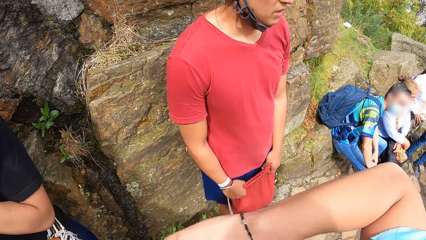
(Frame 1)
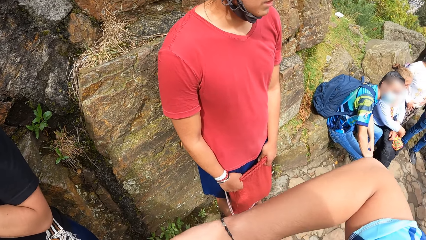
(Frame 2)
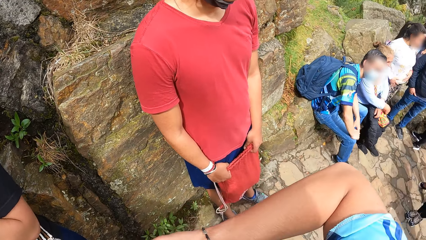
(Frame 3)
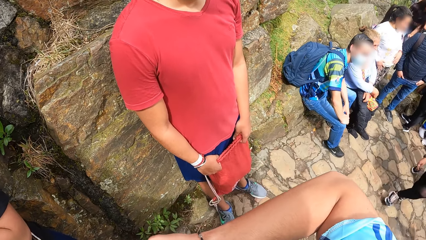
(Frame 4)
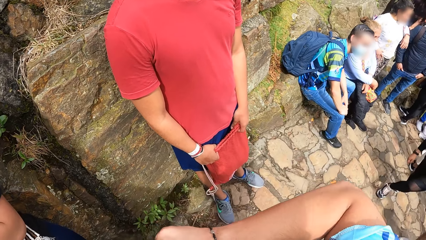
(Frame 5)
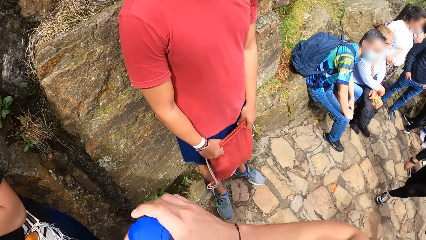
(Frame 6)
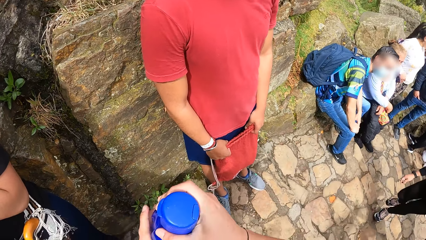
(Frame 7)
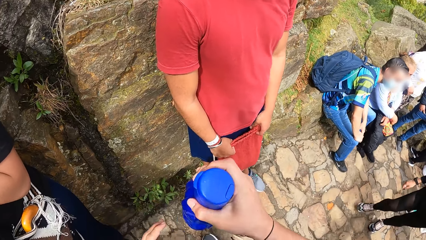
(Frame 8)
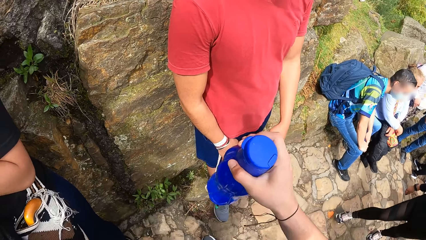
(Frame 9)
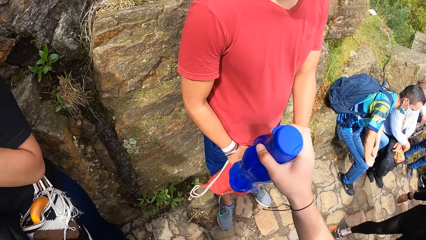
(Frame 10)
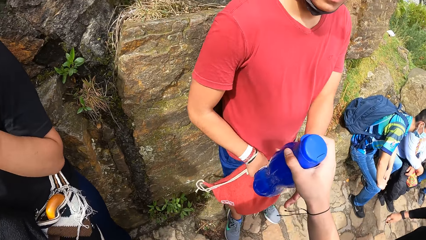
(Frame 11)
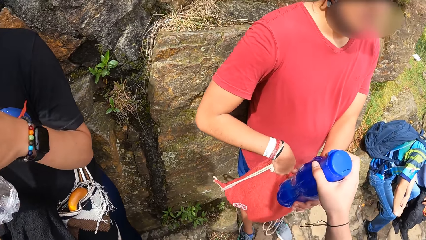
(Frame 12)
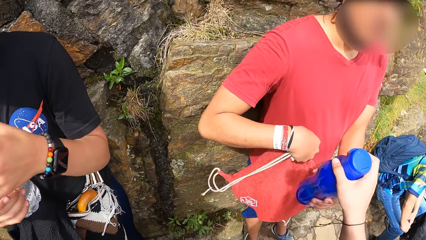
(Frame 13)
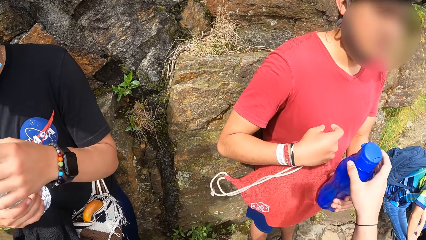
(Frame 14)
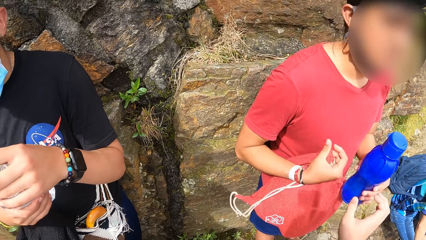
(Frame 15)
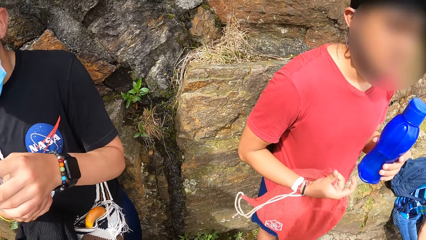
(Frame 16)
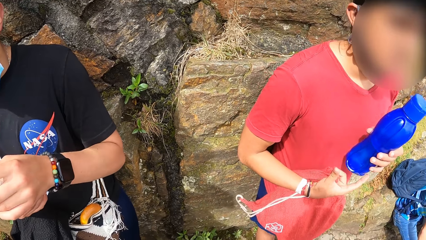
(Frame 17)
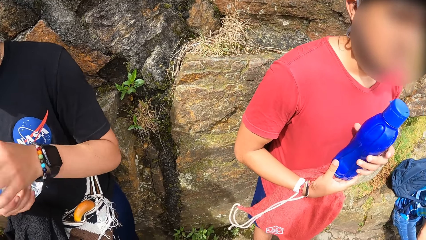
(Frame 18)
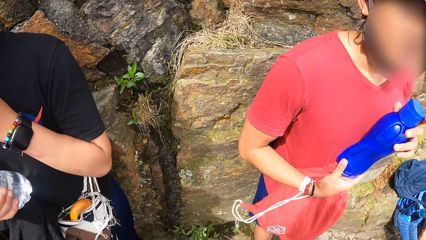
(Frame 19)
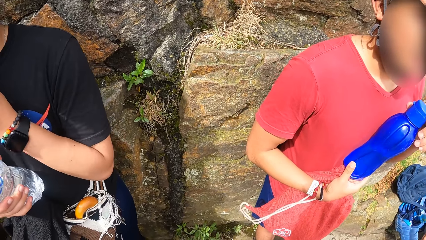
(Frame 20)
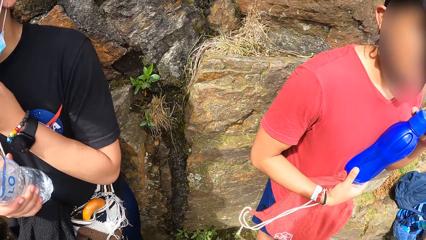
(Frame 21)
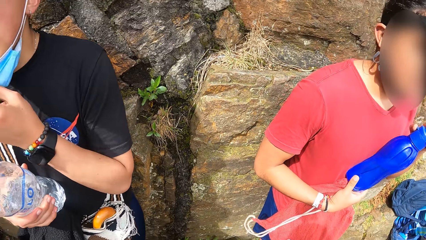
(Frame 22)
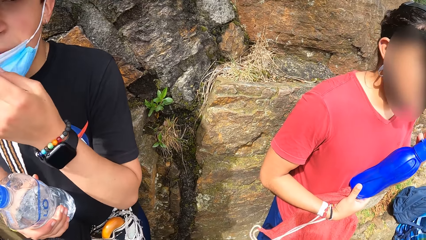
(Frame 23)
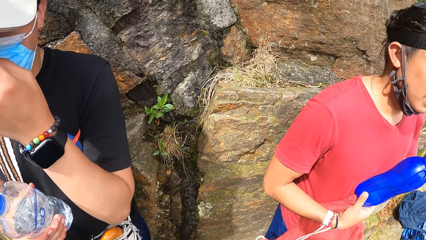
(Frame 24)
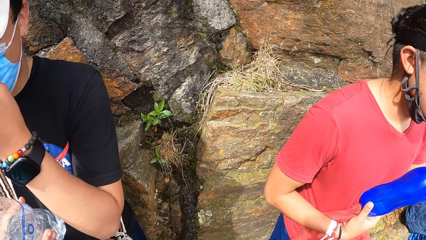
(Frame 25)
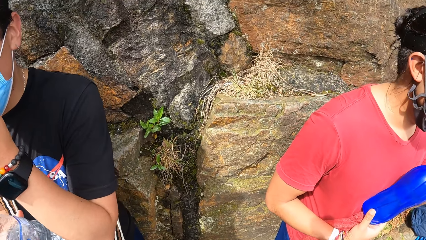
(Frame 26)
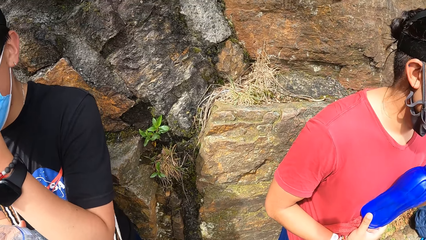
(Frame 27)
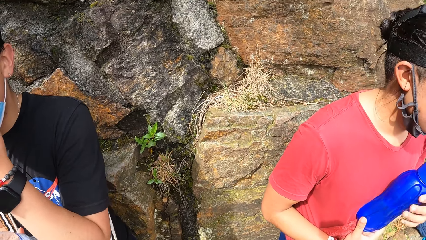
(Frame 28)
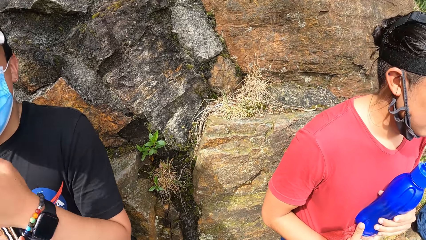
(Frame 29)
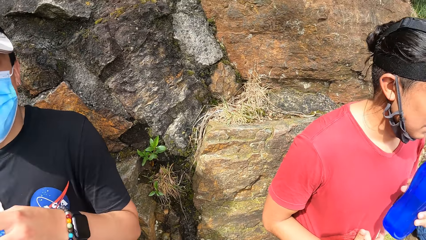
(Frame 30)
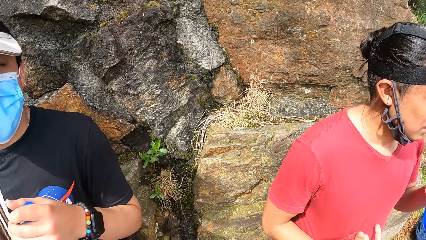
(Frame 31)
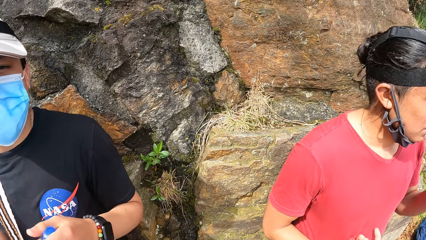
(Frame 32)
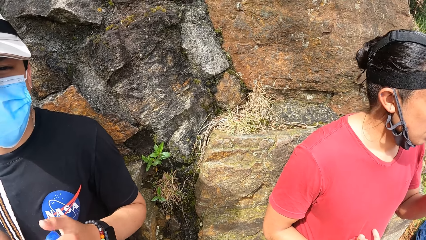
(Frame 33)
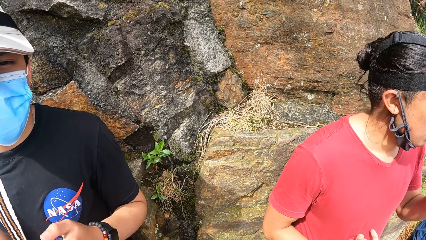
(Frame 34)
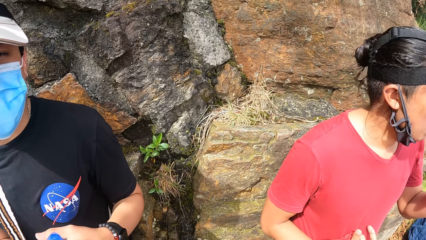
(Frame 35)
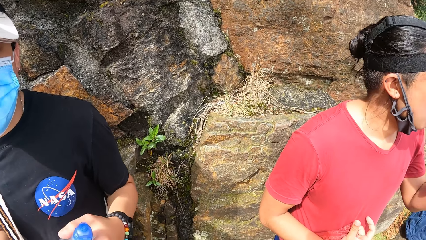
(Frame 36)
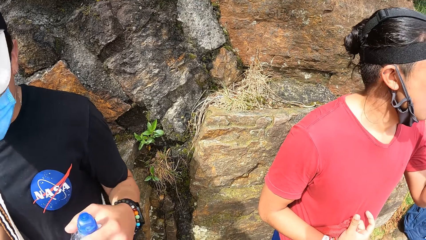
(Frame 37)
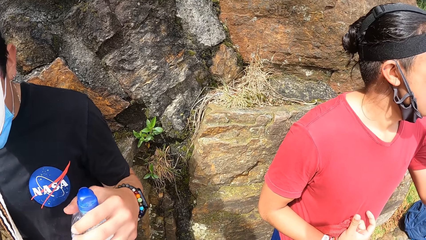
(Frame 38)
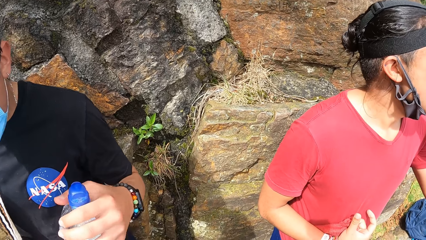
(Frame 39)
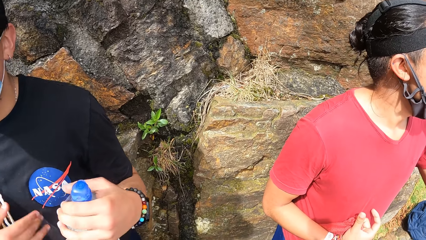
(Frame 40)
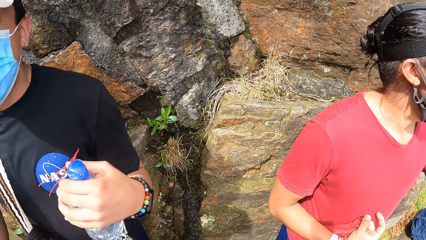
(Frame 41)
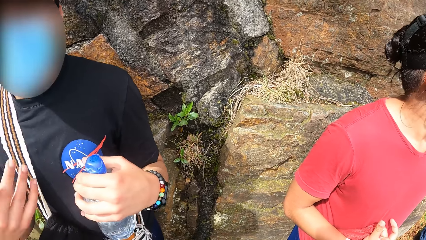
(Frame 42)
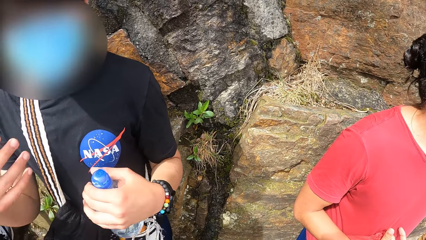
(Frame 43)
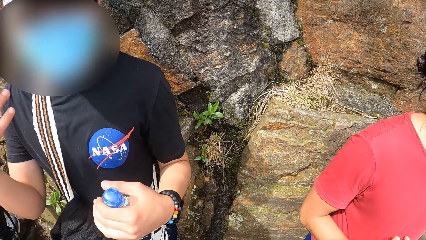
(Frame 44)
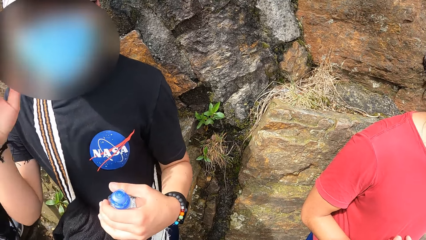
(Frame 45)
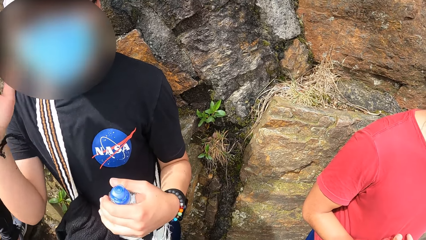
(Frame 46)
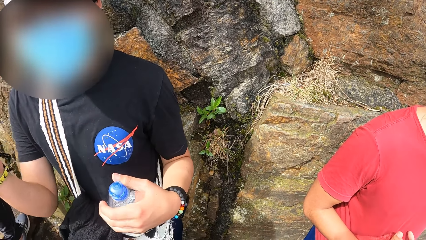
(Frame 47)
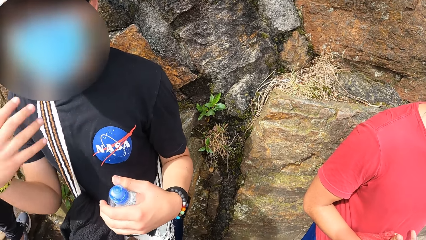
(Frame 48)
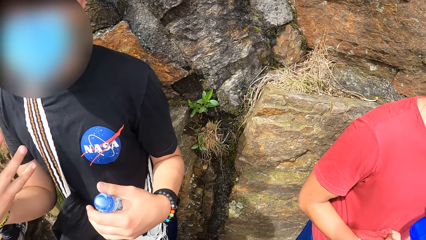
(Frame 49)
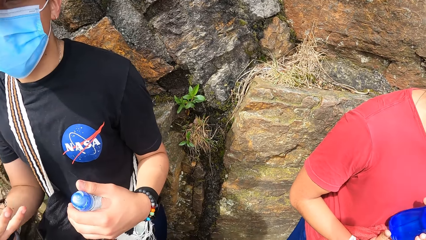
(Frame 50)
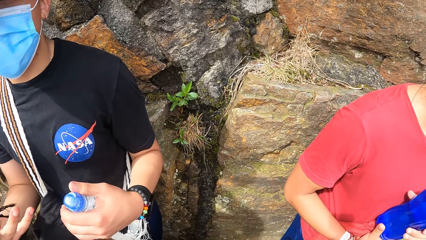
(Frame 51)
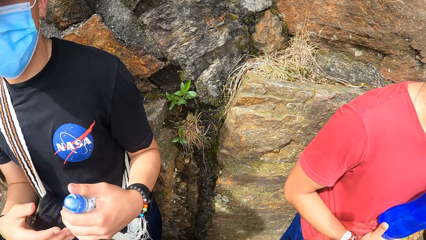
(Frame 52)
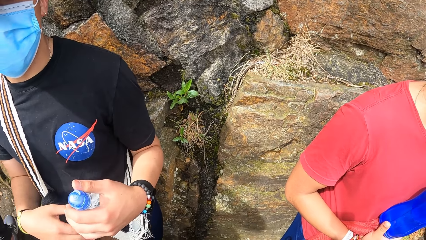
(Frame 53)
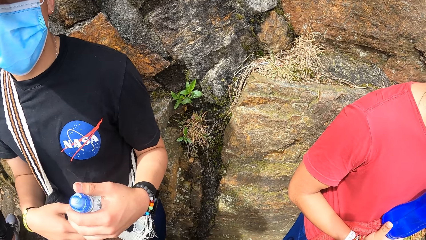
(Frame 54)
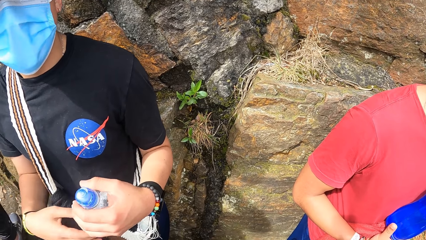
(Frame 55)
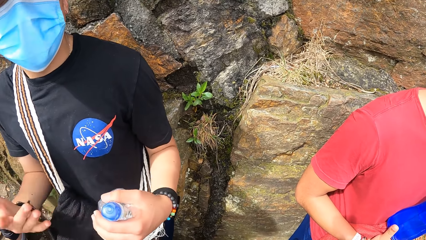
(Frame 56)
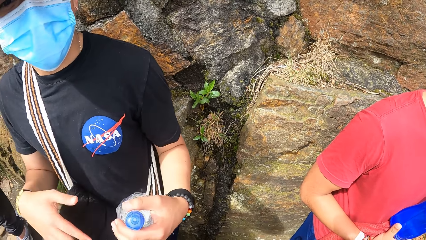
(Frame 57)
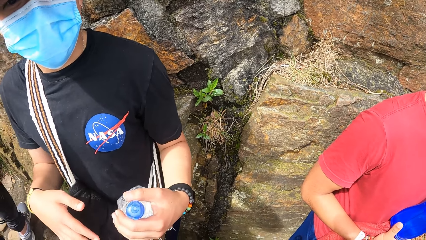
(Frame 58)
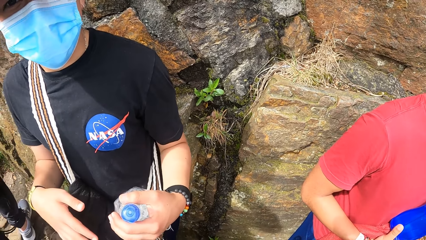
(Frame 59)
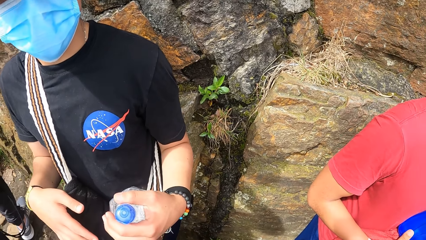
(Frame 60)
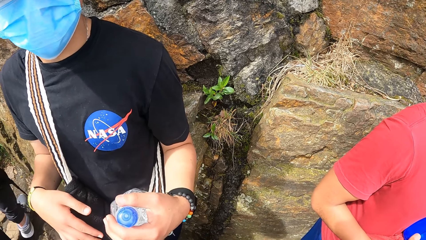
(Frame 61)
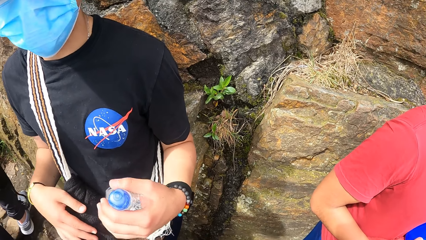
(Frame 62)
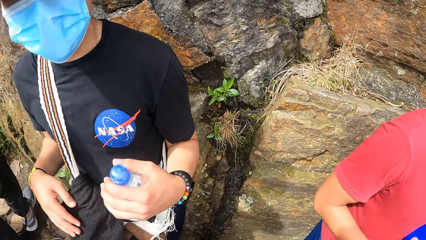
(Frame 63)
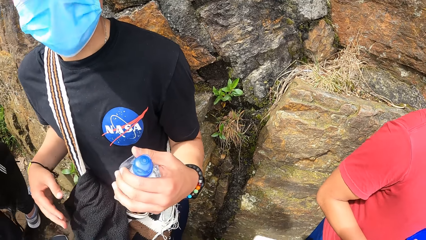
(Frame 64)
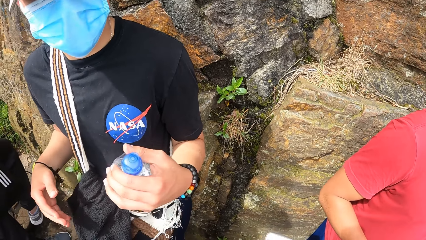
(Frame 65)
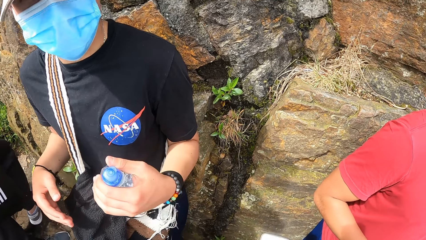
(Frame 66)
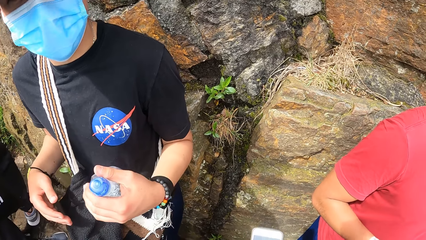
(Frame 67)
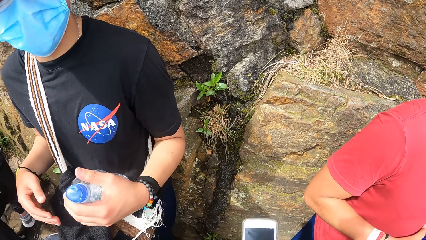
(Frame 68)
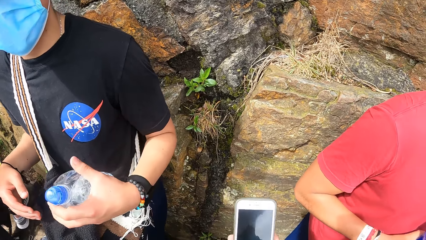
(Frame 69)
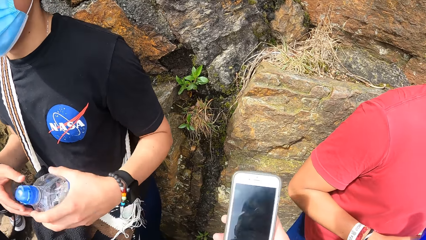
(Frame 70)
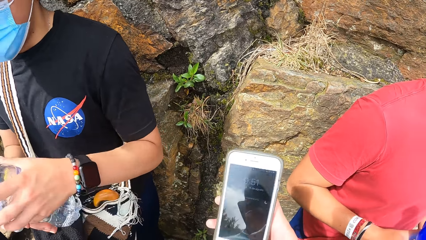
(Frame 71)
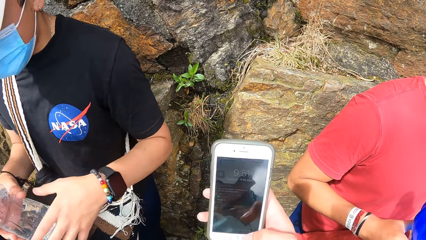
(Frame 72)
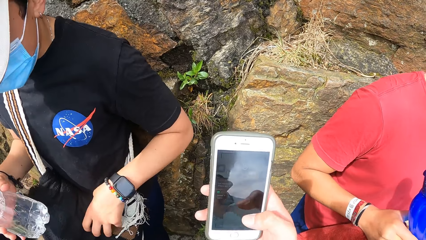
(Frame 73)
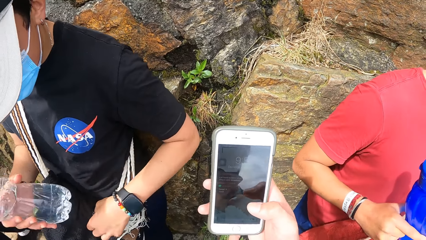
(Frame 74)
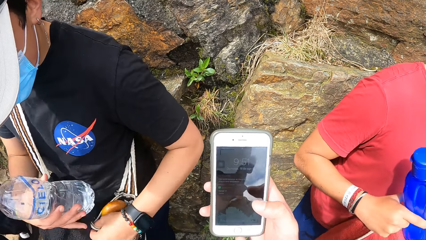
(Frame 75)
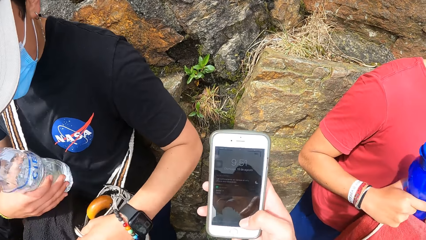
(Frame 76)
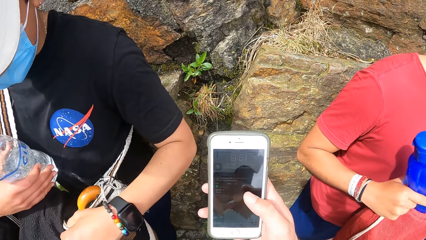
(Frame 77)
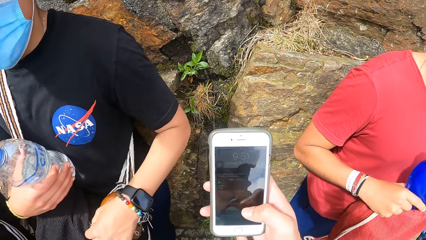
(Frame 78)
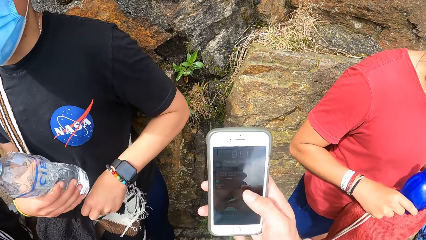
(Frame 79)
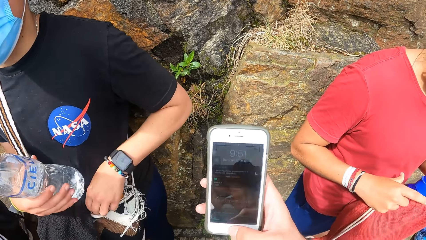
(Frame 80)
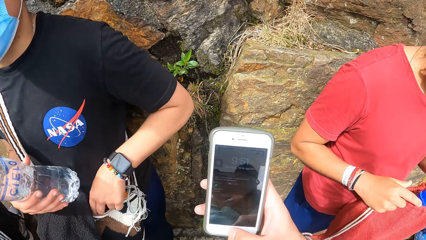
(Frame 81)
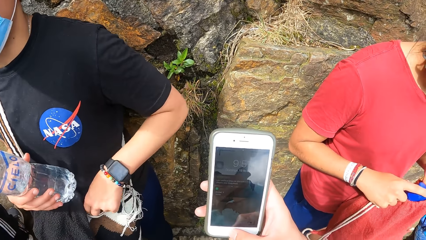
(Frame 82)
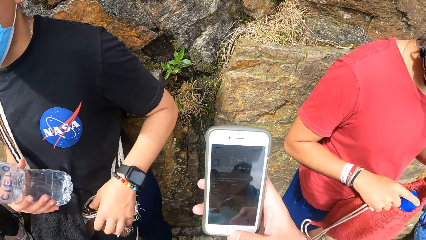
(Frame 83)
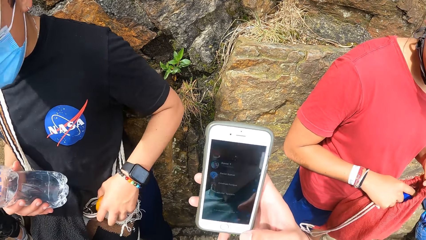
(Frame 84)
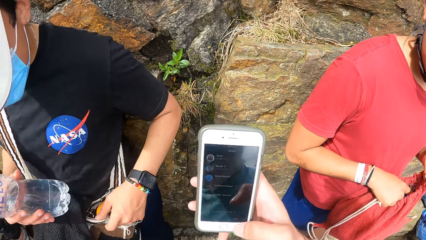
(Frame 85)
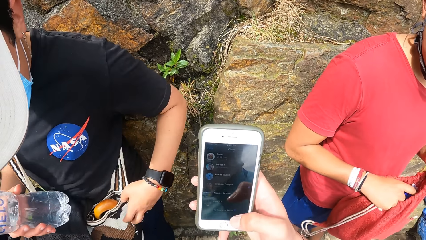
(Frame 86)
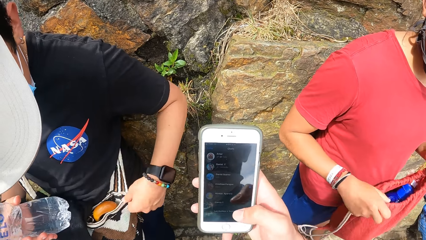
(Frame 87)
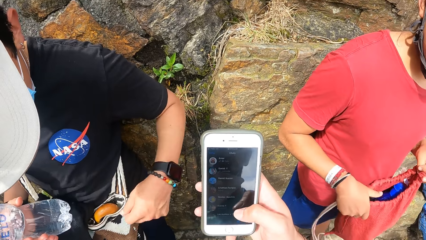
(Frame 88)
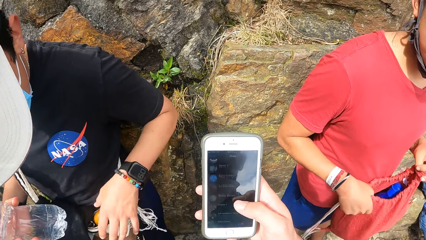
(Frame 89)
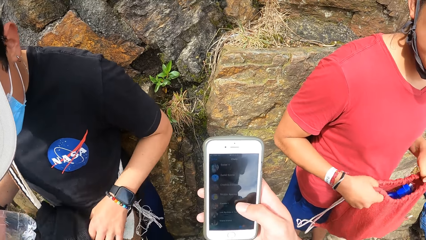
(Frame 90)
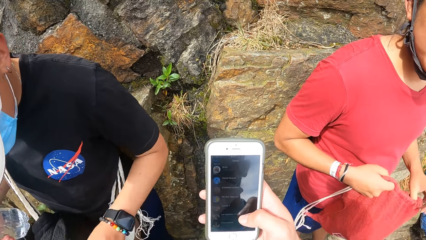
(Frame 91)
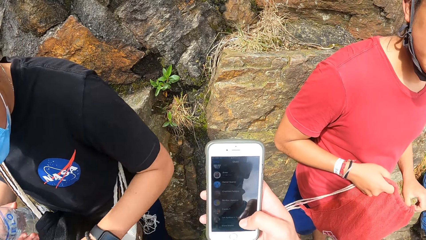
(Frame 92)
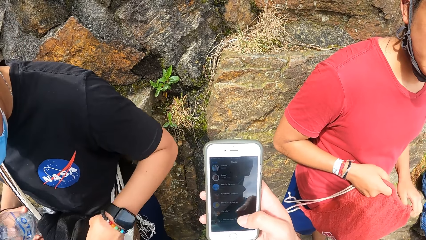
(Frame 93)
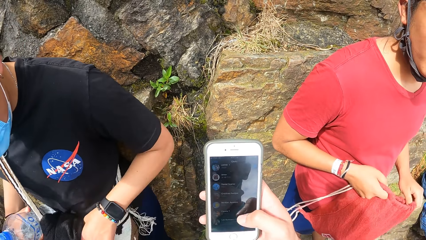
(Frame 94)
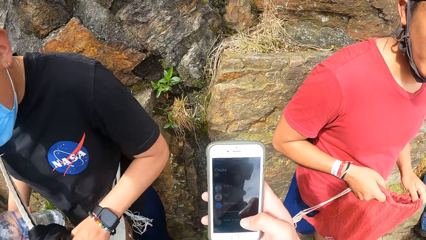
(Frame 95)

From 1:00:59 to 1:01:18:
The camera wearer holds the bottle. He gives a man the bottle with his right hand. The man takes the bottle from the camera wearer with his left hand. The man holds the bottle with both hands and opens the bottle. Another man adjusts the nose mask on his face with his left hand. The first man drinks from the bottle with his left hand. The other man holds the bottle with his left hand. The other man moves the hands. The first man holds the bottle with both hands. The other man holds the bottle with his right hand. The camera wearer holds a phone. He scrolls the phone. He operates the phone with his right hand. The first man puts the bottle in the bag with his right hand. The first man holds the bag with both hands. The other man holds the bottle.
